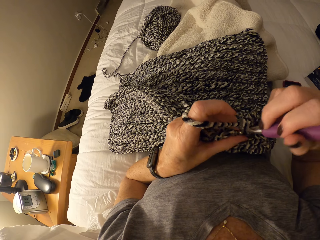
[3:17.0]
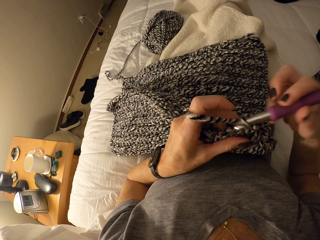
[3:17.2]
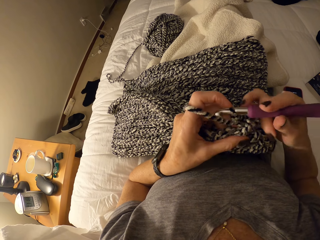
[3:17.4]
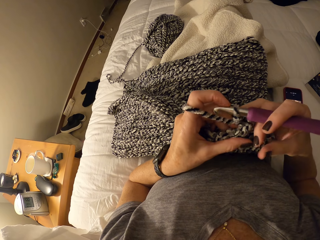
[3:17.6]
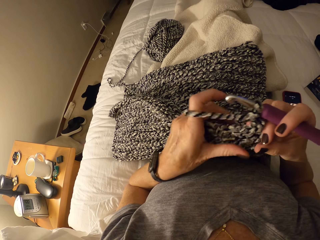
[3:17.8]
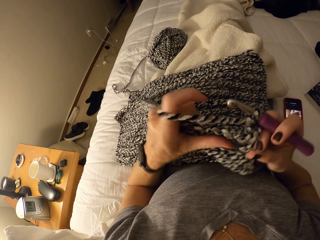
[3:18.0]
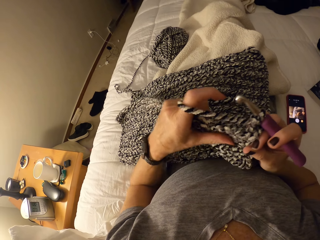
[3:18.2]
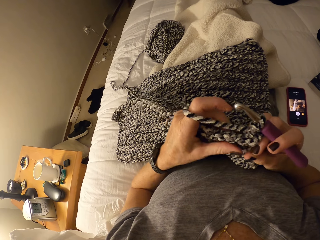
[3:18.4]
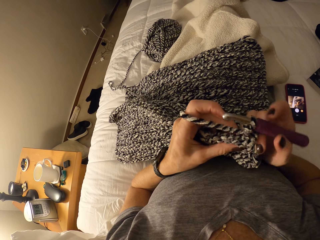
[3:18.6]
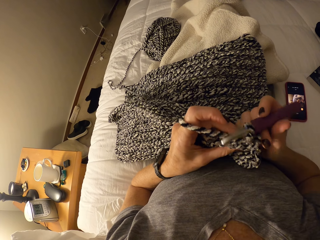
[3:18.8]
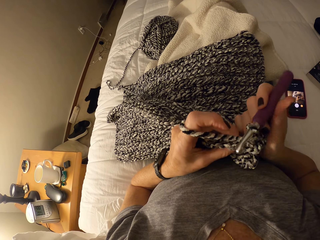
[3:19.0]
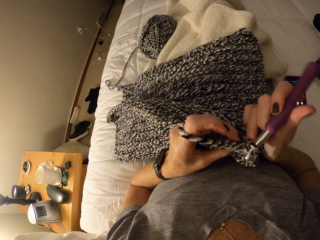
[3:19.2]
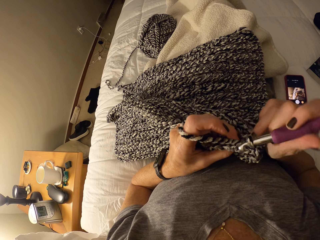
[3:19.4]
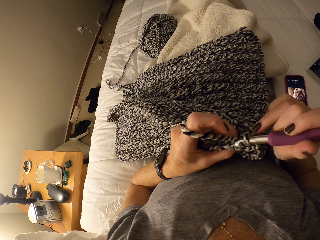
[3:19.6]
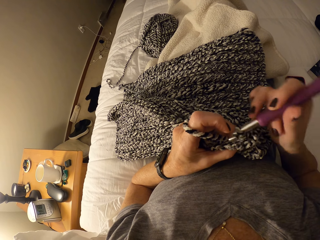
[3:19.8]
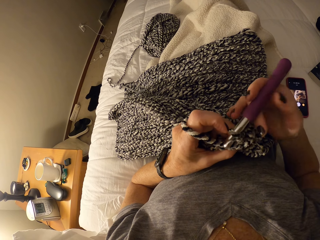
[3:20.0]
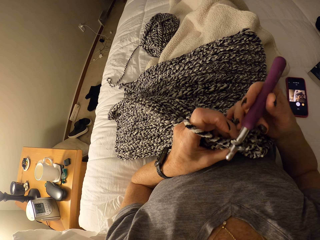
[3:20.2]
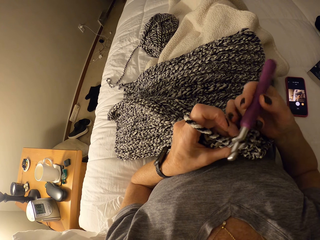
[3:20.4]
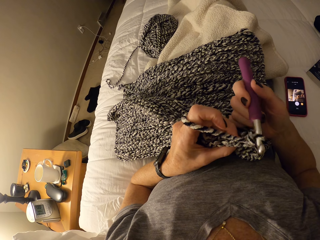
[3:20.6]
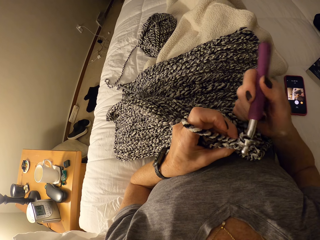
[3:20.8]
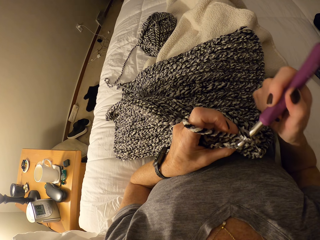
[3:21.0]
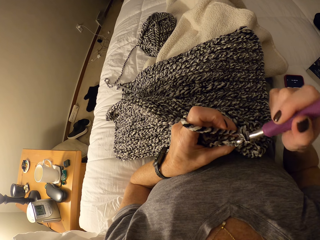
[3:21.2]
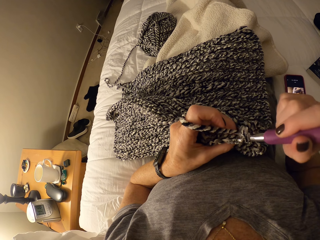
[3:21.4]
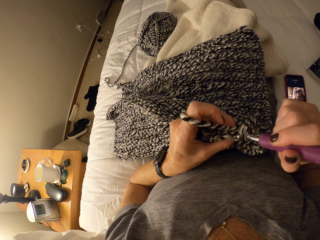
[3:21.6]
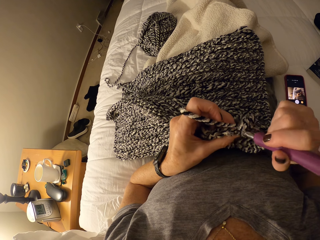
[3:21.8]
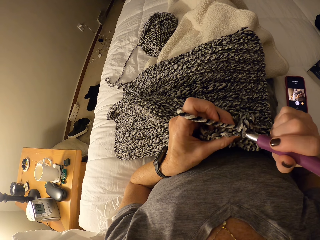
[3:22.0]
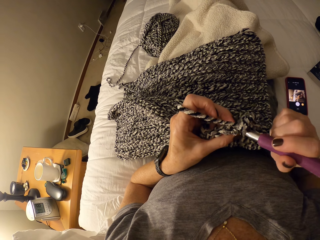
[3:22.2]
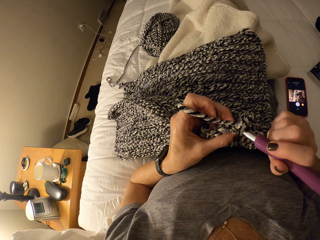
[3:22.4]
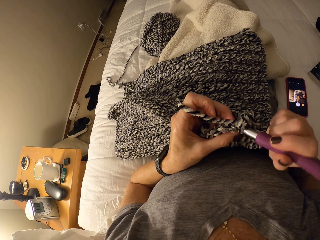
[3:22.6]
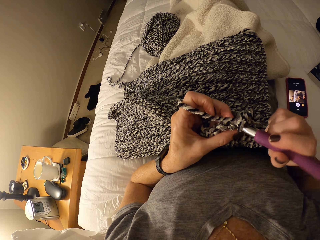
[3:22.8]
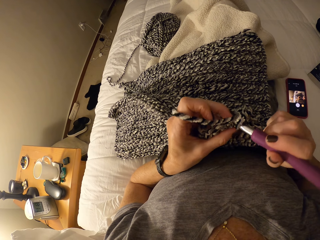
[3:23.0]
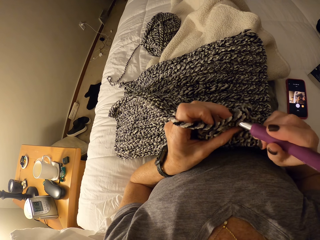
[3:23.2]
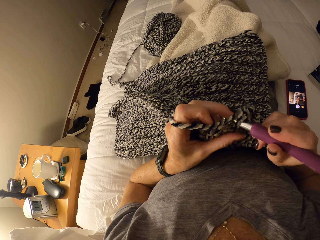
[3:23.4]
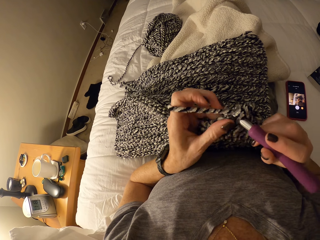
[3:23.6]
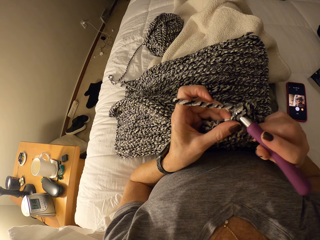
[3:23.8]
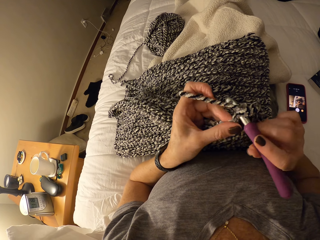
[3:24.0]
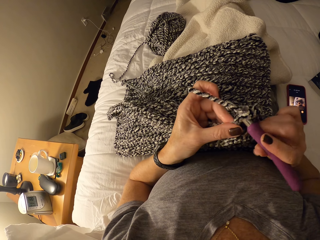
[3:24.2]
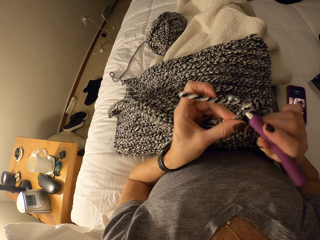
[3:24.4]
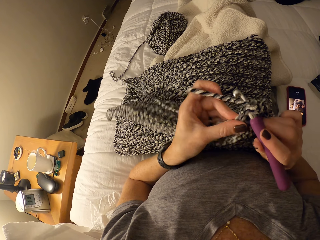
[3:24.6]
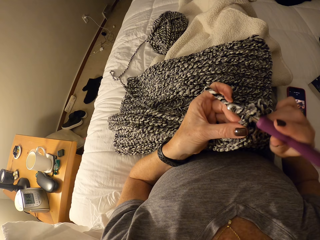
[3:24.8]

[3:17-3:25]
The camera wearer adjusts the crochet with her two hands. She continues knitting the cotton yarn with the crochet hook.

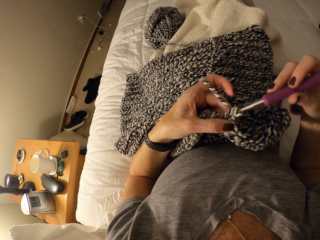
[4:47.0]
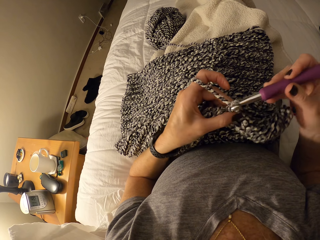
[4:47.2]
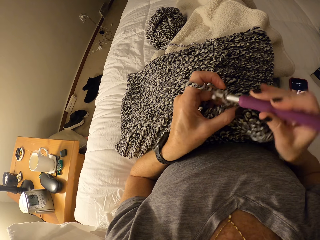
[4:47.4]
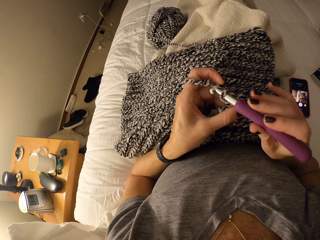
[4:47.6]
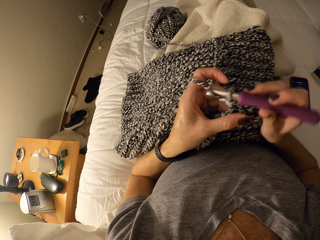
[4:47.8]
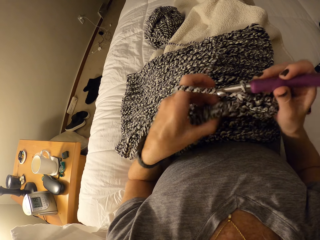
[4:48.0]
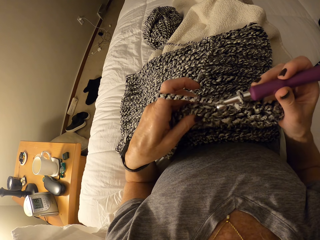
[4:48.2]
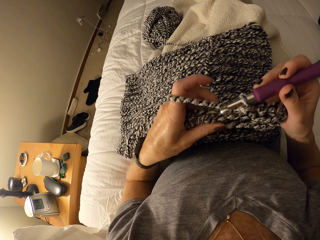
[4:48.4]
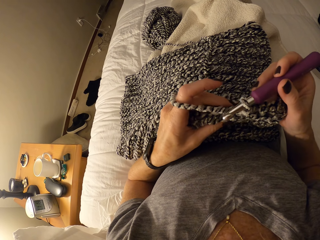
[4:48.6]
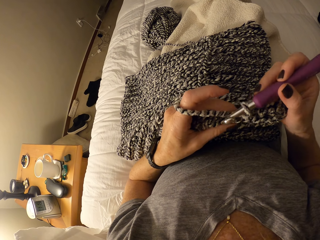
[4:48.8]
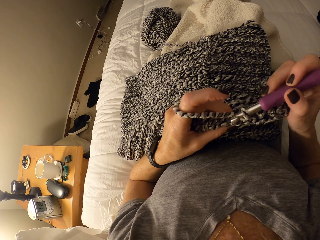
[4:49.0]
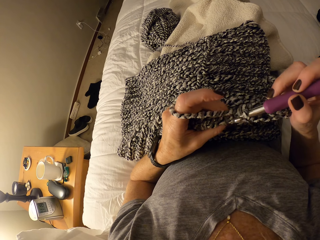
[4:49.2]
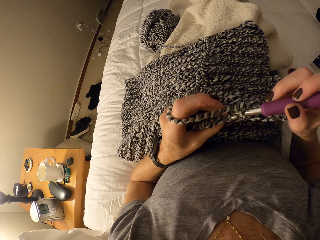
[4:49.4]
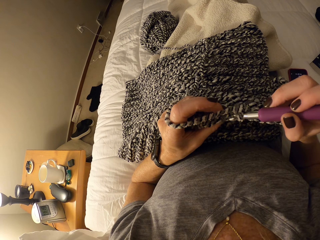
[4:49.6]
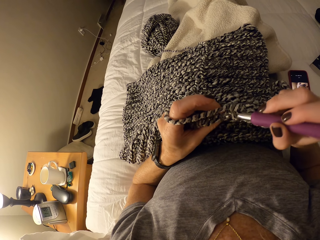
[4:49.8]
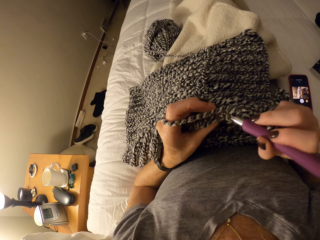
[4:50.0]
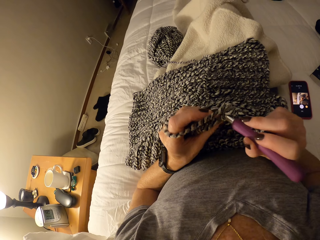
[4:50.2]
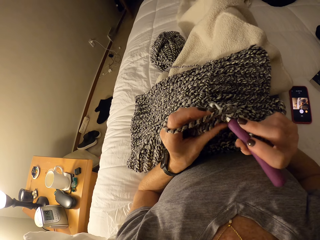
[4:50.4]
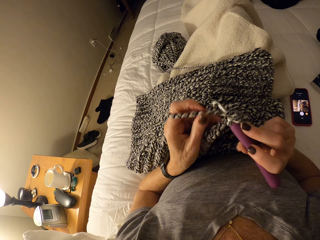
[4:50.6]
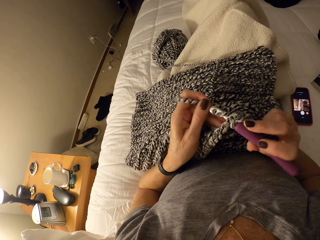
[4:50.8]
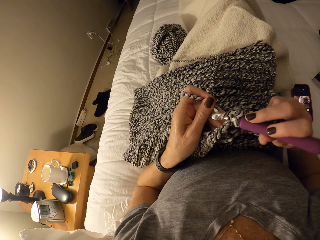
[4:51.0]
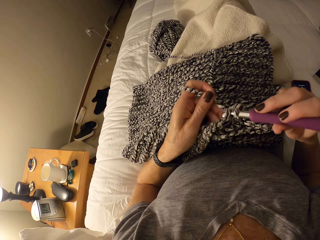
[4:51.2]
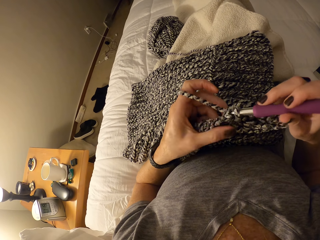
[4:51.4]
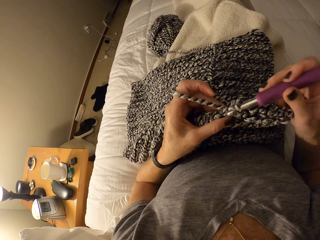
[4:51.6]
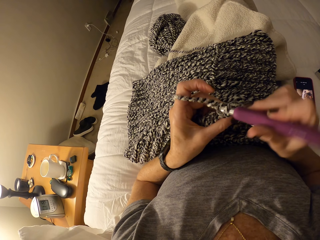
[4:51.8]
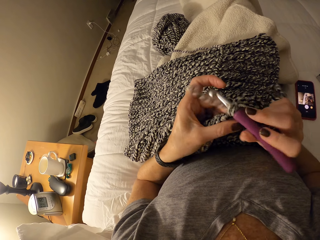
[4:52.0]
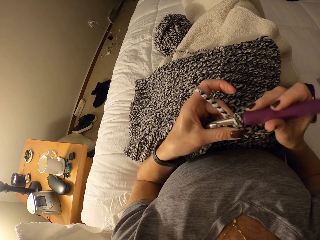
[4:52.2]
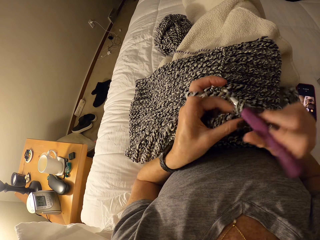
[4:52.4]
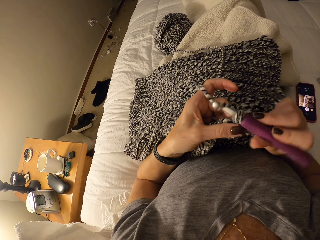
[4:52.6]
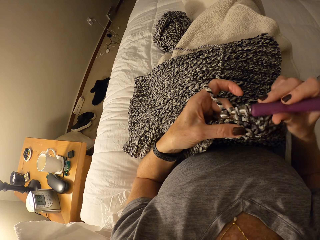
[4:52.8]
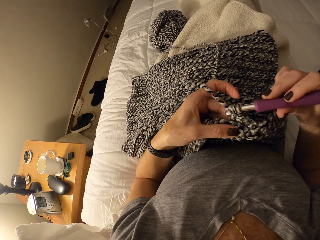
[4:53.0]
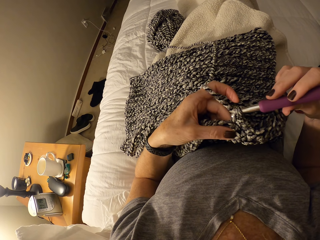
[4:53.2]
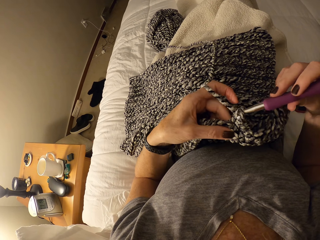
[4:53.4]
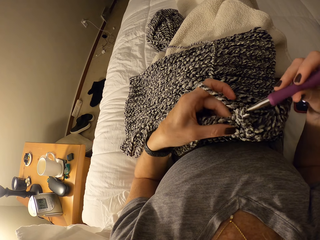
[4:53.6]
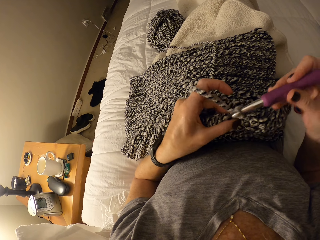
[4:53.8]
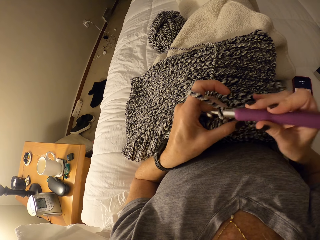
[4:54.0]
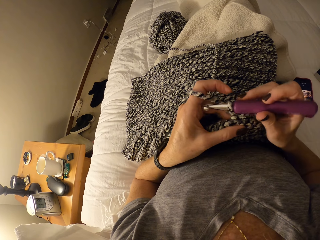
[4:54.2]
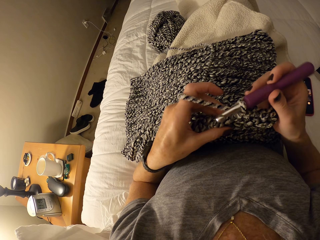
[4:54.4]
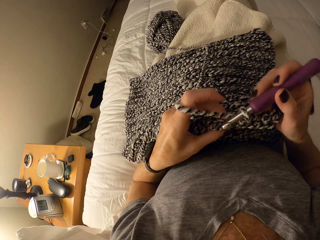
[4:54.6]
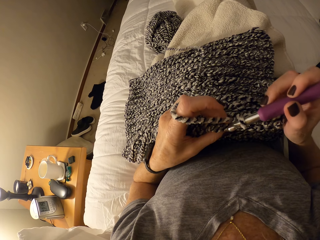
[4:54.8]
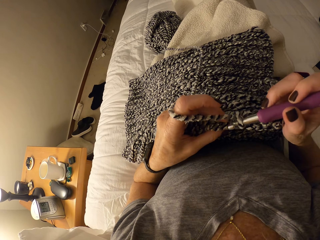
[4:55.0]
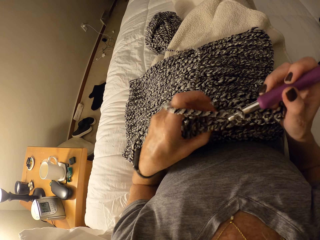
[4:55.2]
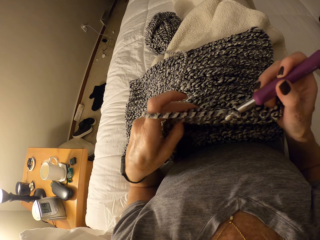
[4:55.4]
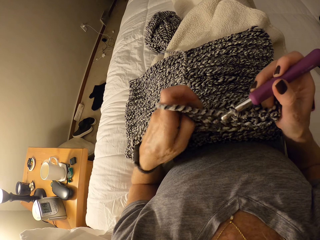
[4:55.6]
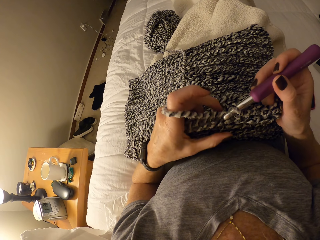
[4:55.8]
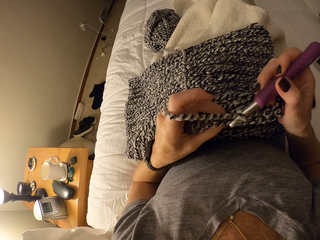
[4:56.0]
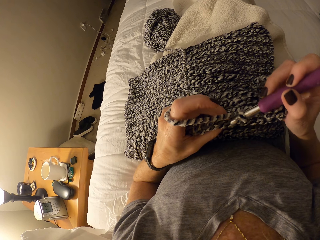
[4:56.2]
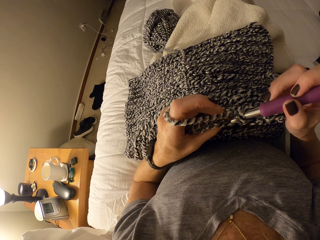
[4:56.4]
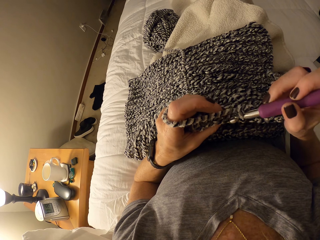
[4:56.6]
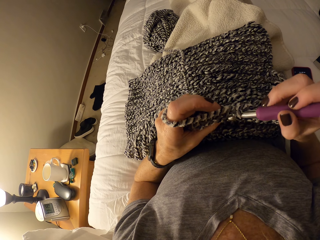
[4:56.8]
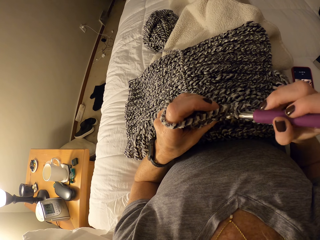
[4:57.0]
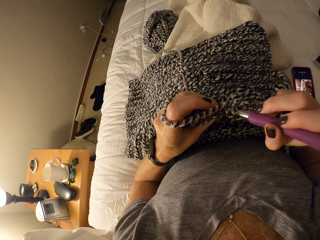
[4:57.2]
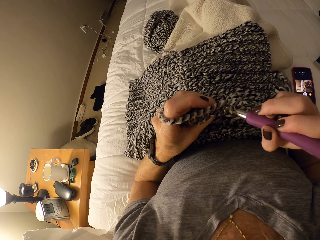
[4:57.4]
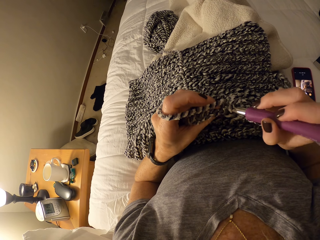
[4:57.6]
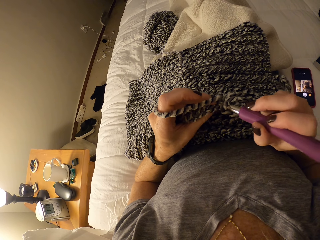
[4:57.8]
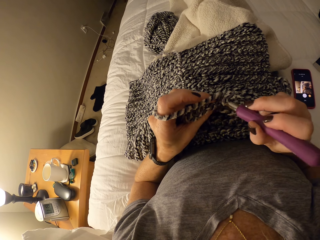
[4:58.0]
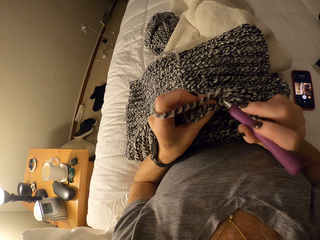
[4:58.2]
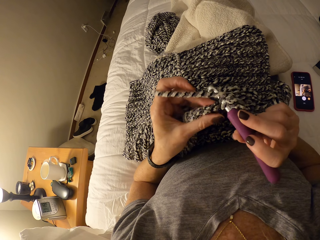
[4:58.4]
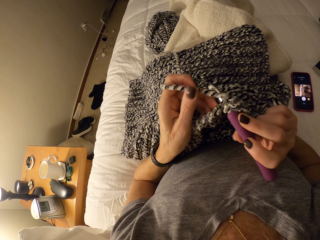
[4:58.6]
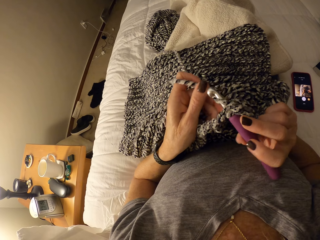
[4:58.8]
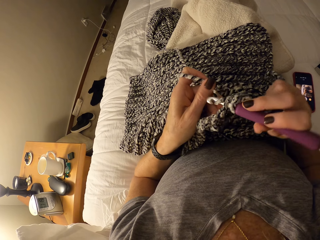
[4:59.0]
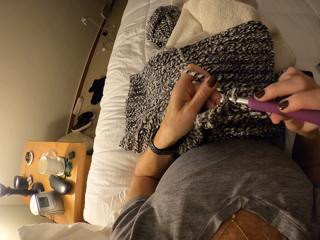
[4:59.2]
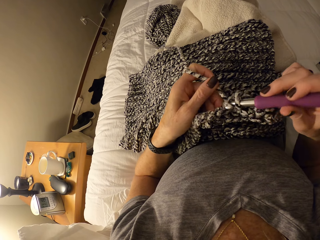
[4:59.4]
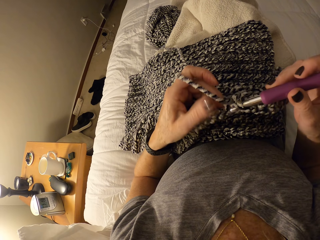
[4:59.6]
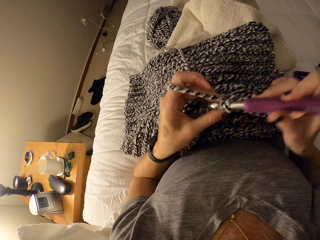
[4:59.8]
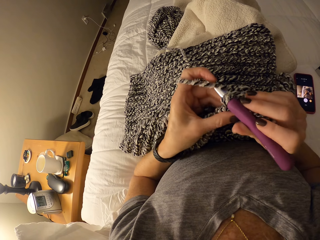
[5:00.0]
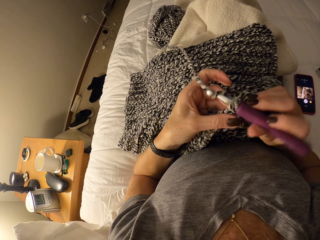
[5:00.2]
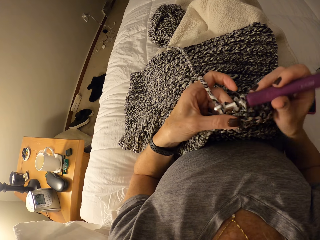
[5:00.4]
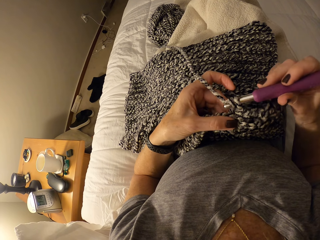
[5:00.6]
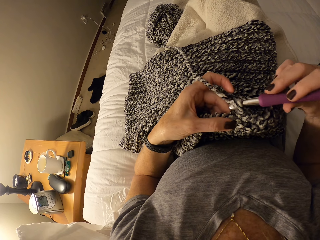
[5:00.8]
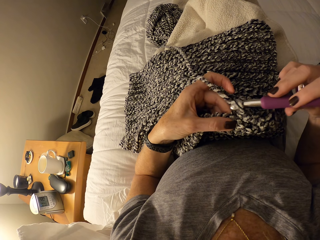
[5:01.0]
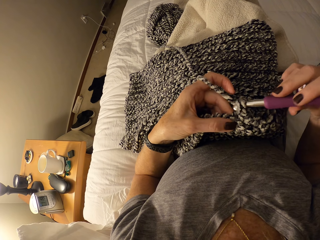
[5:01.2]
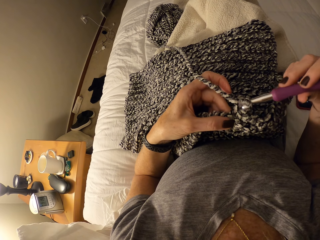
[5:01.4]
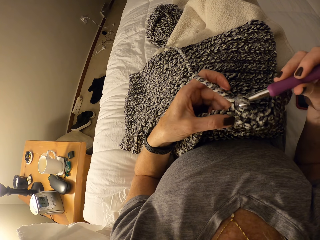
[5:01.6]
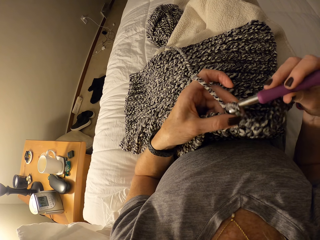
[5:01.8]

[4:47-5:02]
The camera wearer adjusts the stitches with the left hand. They crochet using the crochet hook. They align the yarn with the left hand. They crochet using the crochet hook. They crochet again. They align the yarn with the left hand.
